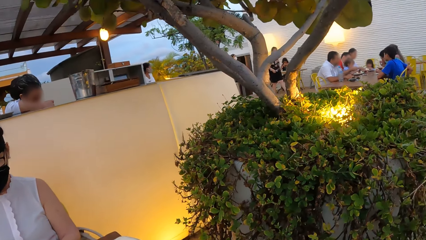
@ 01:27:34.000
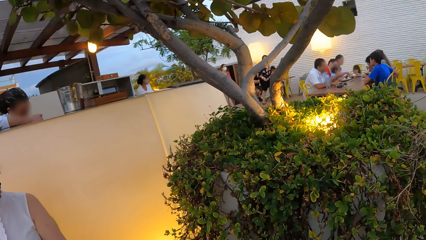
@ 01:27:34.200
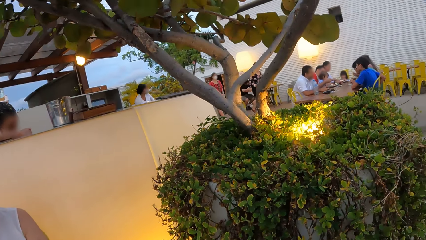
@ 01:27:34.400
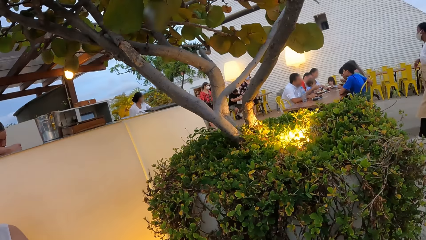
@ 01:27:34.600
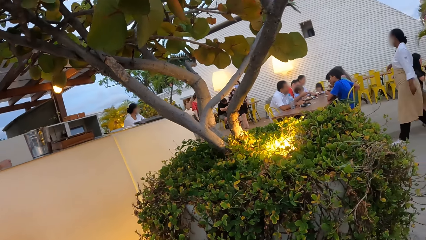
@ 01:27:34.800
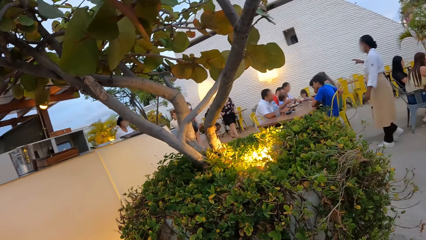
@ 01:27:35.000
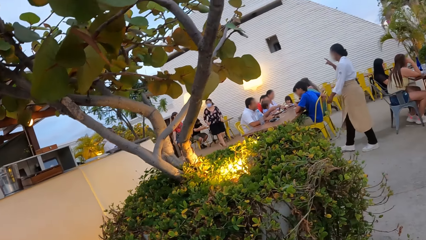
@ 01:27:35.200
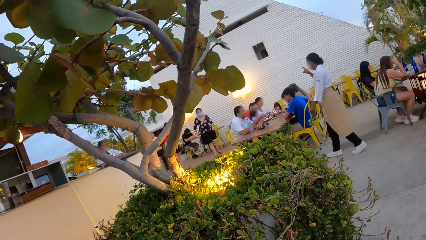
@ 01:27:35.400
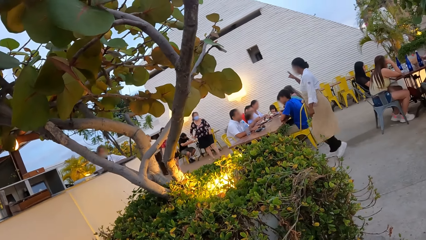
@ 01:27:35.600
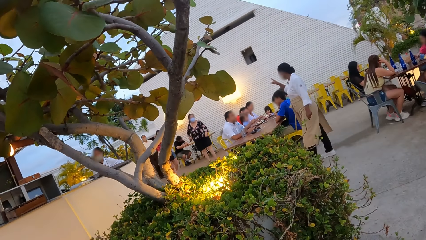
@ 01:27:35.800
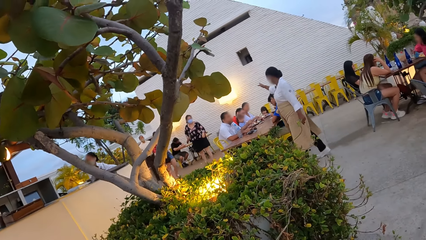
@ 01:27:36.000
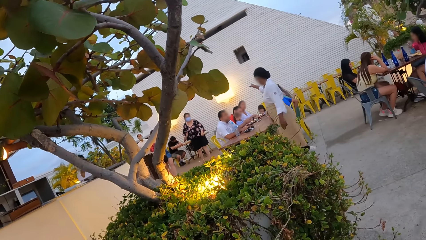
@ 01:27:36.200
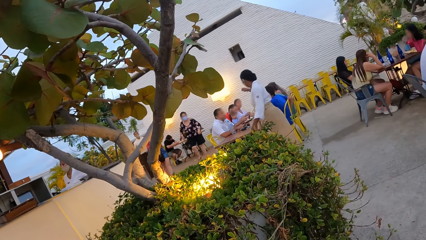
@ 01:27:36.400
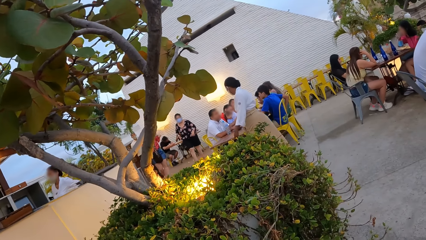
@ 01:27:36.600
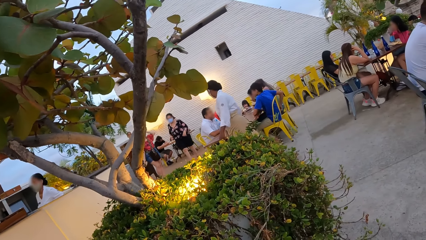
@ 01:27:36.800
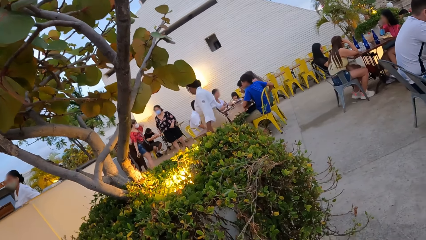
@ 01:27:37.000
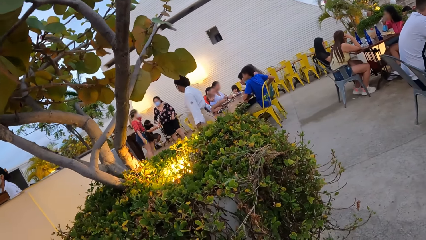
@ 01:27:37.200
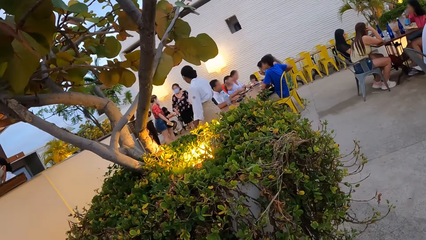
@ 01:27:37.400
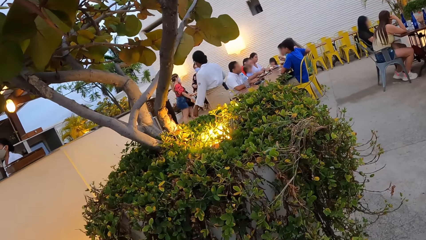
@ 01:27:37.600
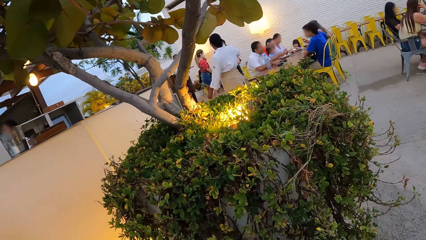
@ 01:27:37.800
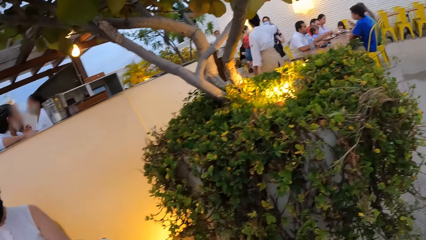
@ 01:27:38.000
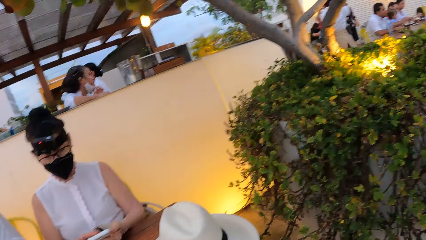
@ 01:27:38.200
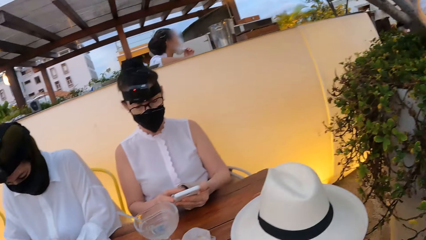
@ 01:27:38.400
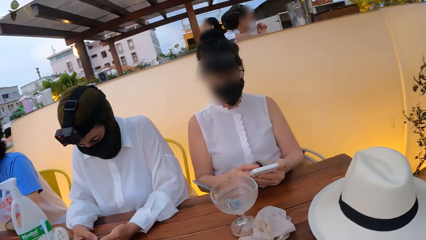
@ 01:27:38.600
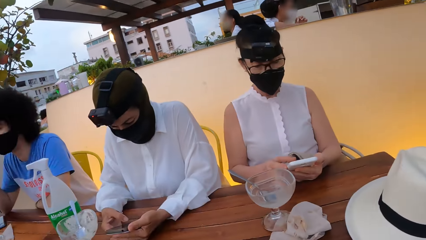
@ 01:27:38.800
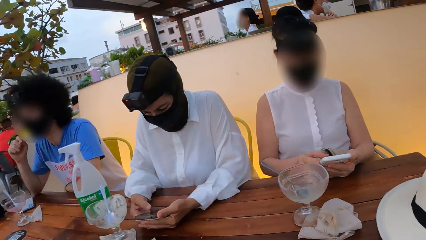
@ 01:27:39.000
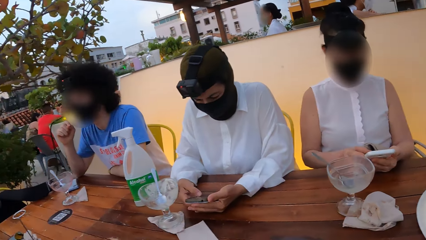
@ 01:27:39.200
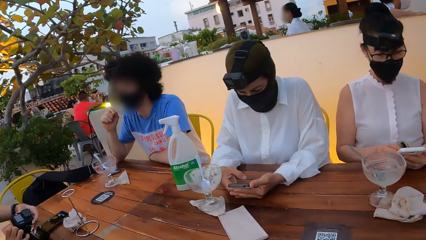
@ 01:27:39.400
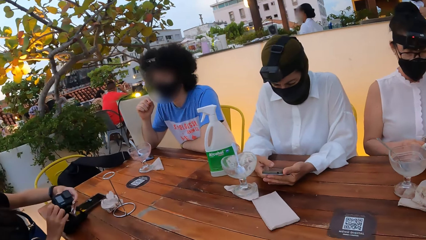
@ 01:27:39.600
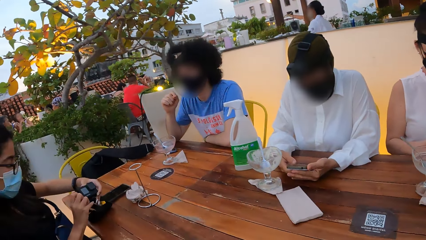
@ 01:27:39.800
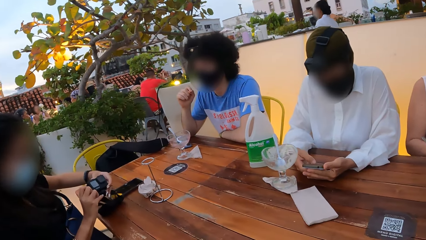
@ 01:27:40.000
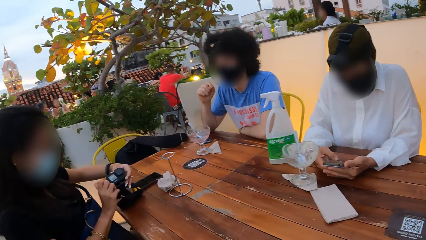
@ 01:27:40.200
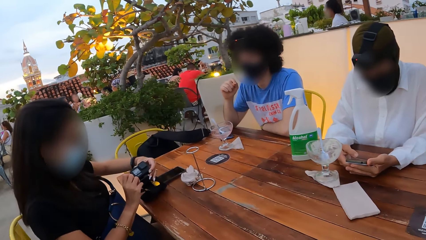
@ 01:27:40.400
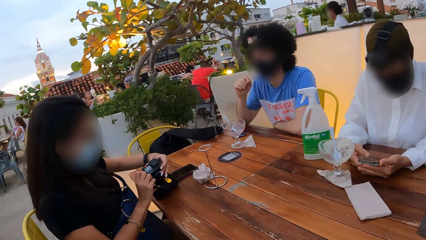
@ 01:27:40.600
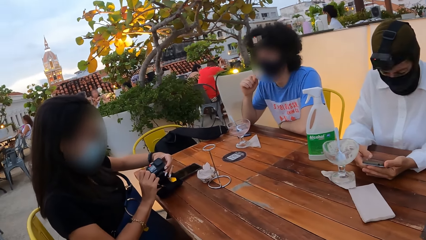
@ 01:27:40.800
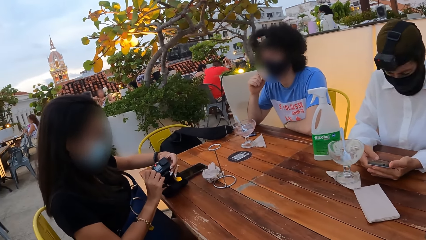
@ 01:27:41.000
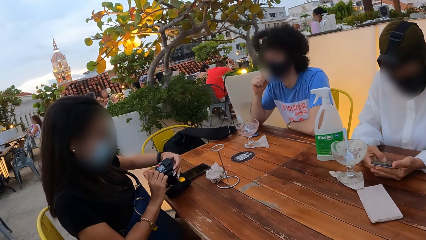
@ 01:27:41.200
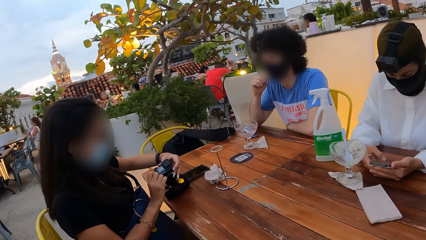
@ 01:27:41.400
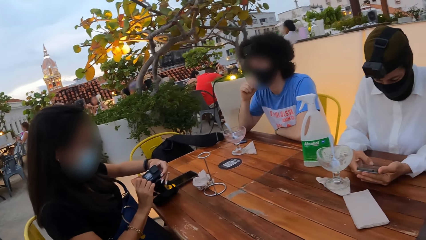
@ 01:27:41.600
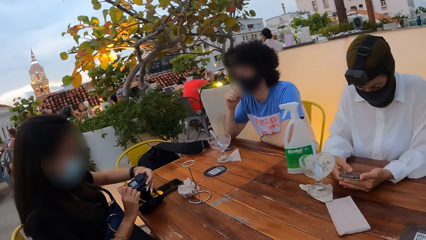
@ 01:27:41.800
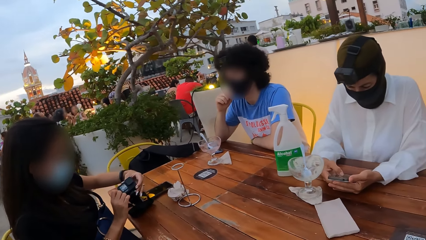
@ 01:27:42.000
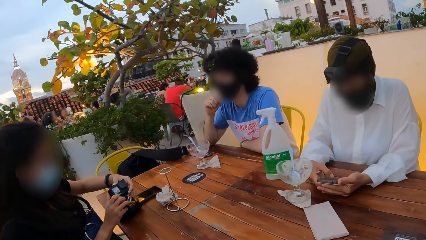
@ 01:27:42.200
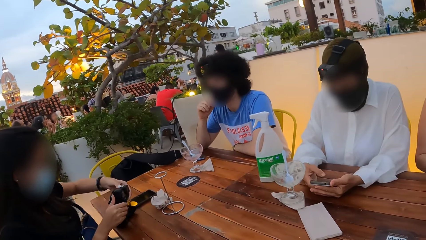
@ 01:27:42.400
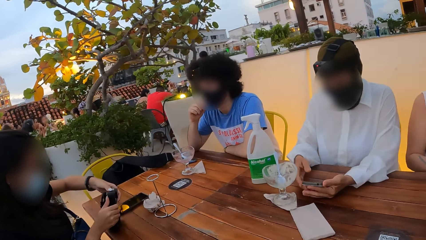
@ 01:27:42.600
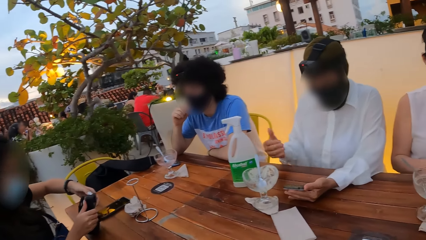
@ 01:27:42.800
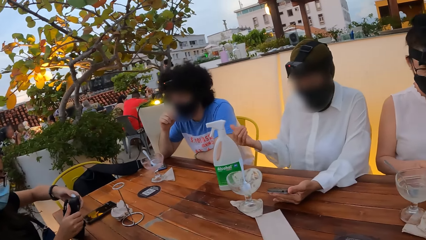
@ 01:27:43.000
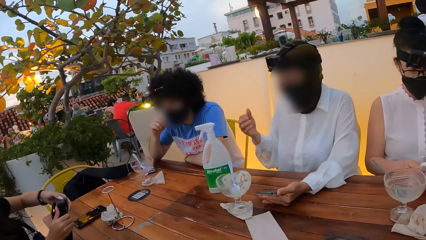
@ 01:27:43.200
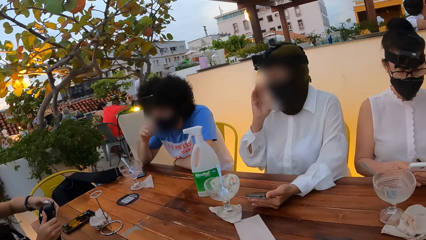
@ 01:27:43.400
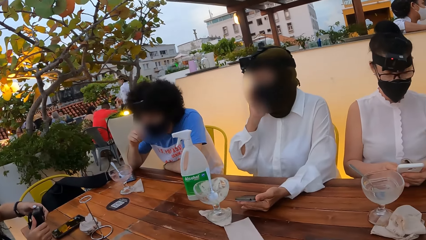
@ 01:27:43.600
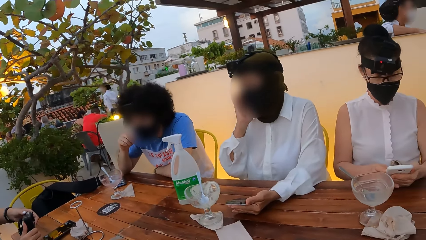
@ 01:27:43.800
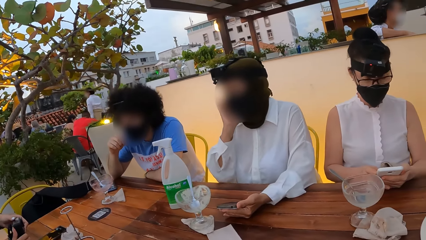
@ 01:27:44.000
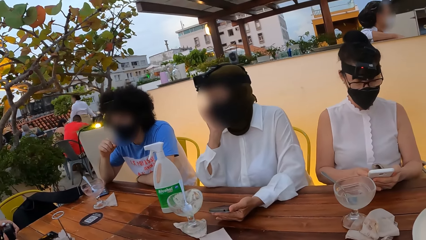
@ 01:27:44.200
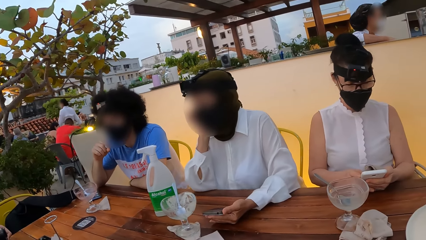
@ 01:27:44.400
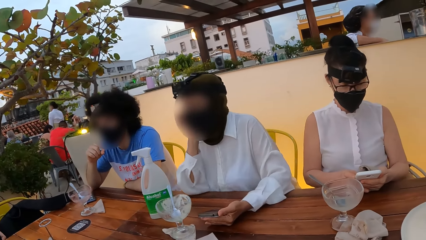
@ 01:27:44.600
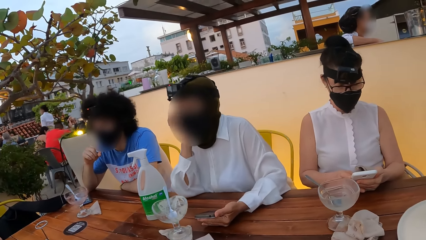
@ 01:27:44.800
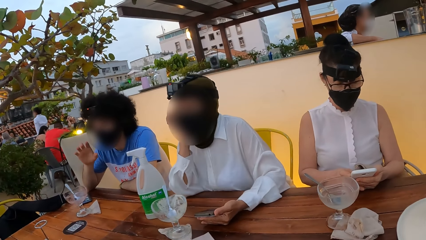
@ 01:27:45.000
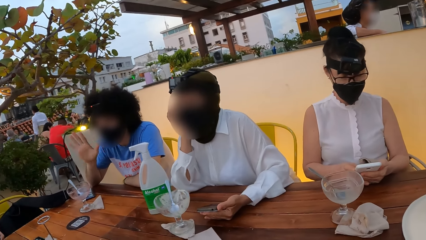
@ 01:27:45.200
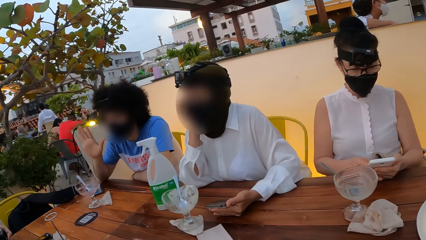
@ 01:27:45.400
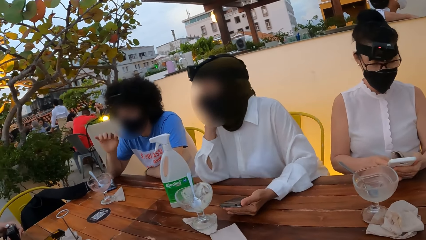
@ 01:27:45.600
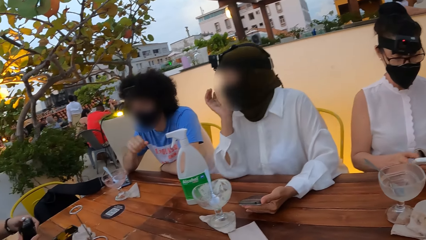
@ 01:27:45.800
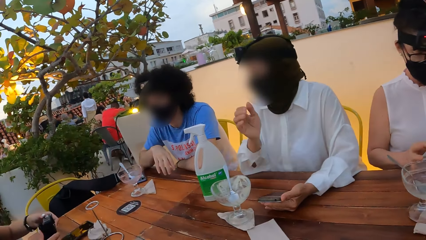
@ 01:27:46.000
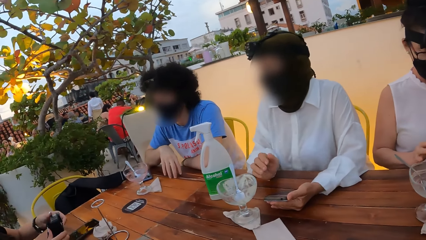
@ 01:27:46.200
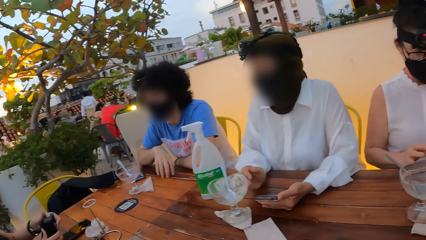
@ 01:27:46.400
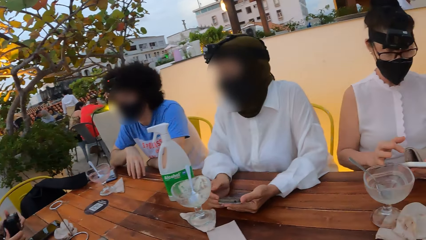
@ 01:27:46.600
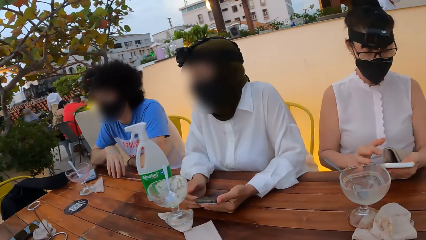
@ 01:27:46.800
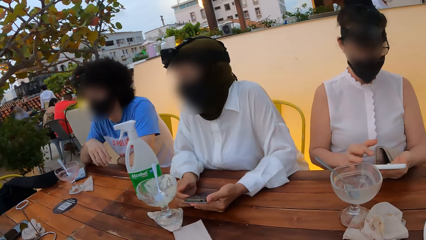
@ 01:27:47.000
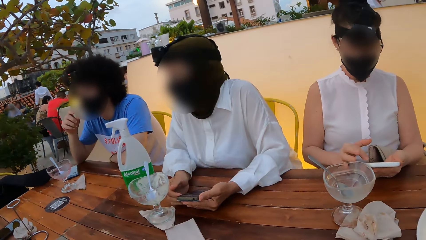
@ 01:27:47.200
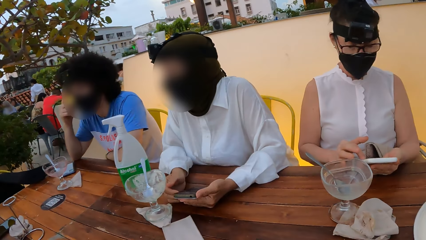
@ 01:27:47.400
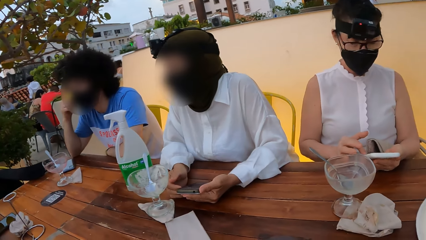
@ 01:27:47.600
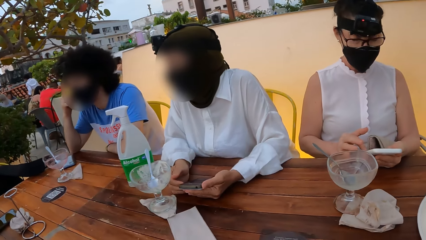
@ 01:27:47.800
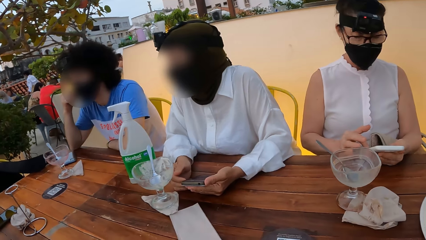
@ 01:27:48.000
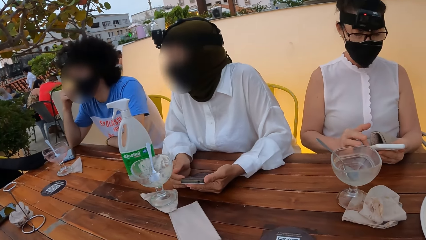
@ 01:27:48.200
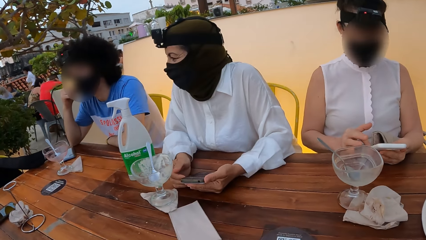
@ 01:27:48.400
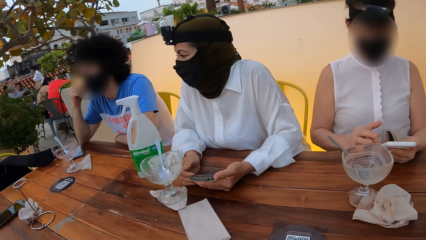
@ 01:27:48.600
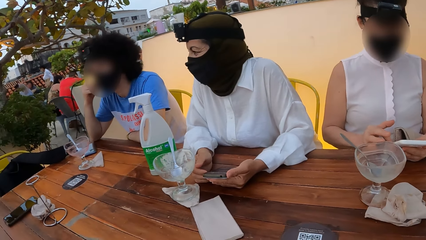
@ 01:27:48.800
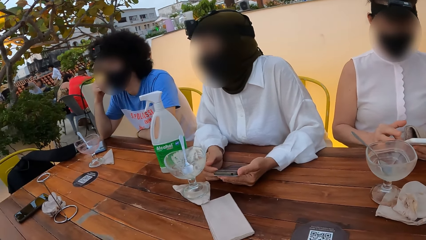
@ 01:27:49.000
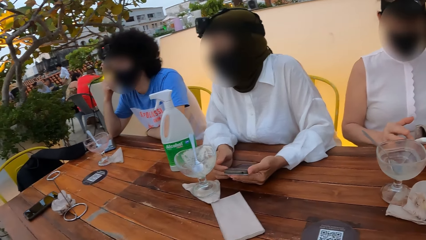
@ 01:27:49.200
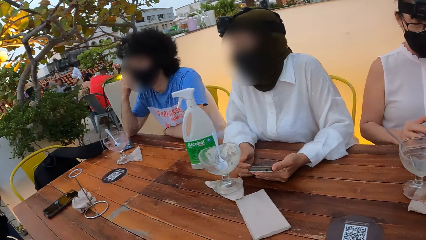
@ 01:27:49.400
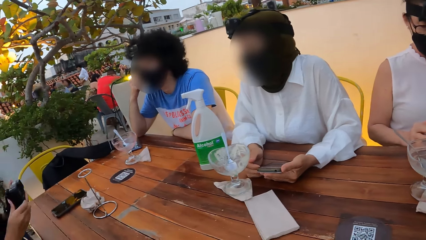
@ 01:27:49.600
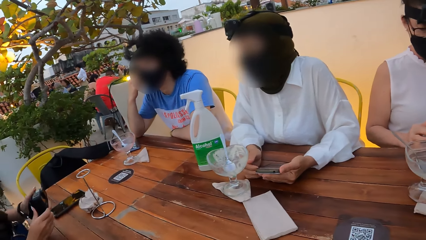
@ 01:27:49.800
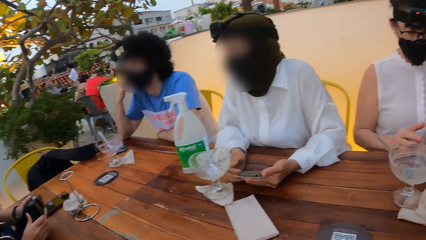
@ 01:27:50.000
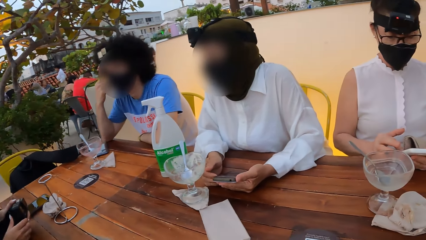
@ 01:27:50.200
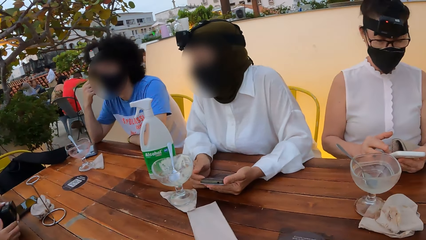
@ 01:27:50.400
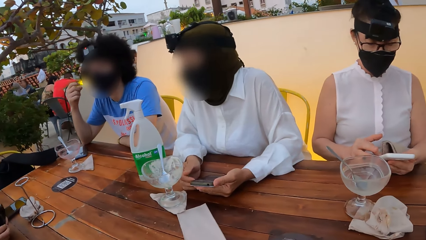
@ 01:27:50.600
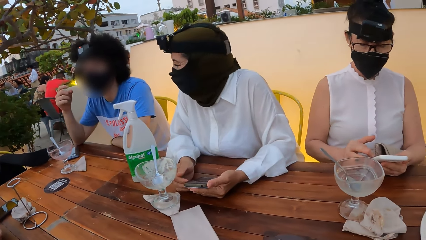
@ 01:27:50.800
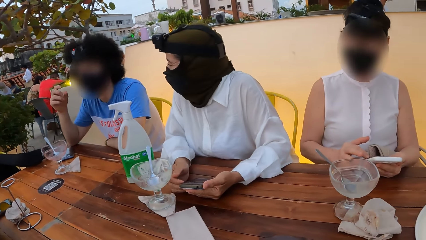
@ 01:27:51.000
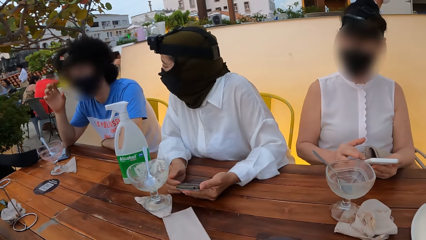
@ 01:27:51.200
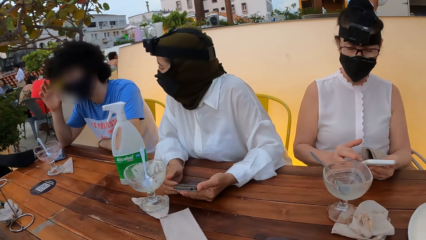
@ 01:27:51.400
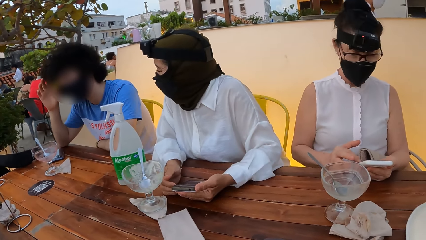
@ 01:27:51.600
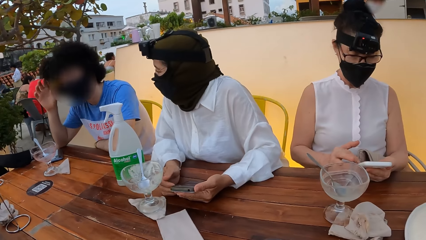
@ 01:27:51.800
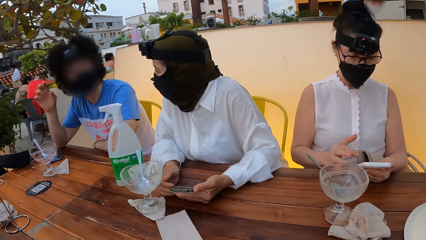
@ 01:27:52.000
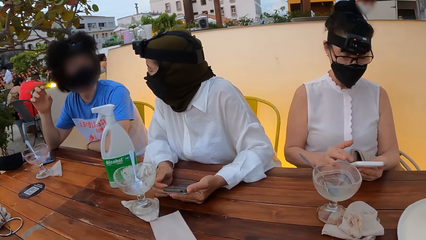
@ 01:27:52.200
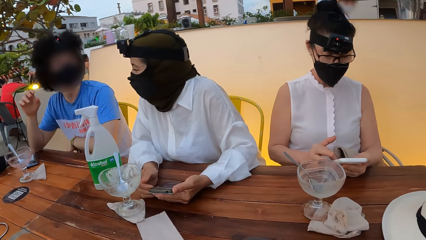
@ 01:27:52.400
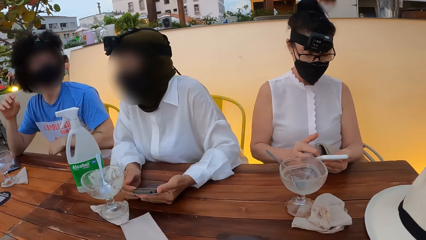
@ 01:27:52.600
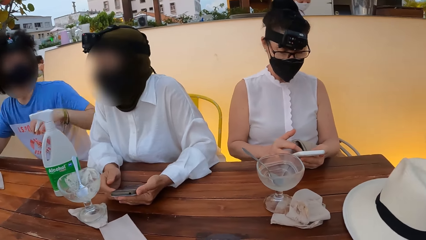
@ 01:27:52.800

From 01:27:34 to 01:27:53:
A woman holds a camera. A person stares at the camera. Another person speaks to the first person and a third person. Another woman holds the face. A man waves the left hand. The second woman puts the left hand on the table. The camera wearer looks at the second woman. A third woman holds the camera. The man touches the head.
